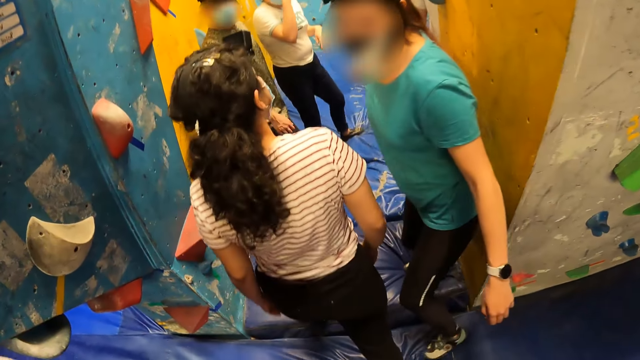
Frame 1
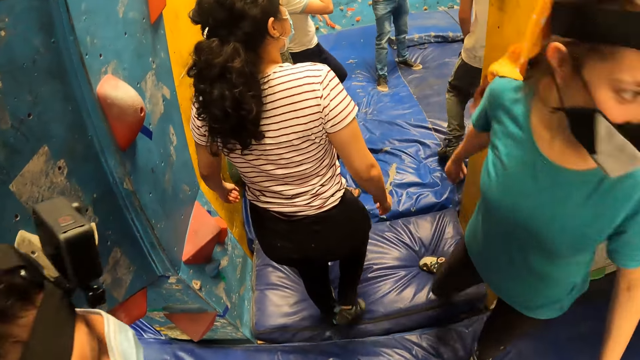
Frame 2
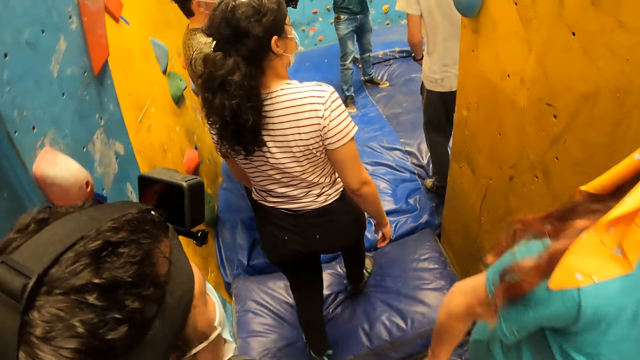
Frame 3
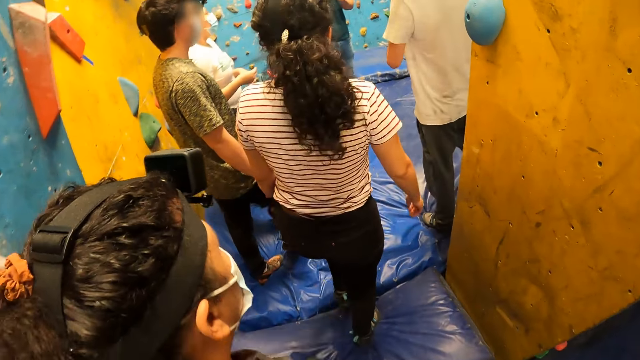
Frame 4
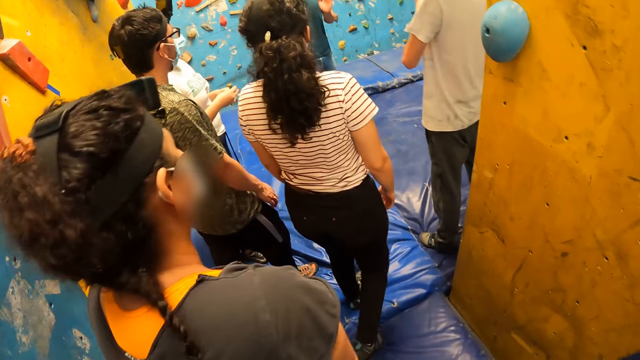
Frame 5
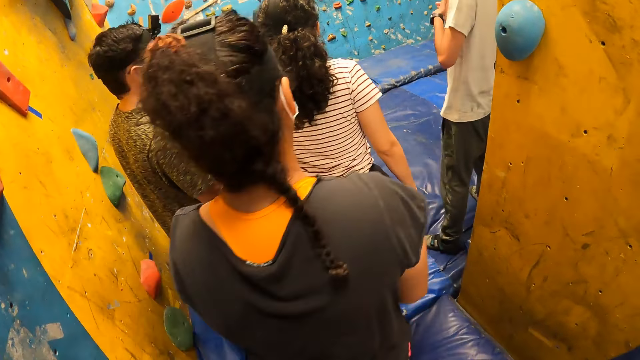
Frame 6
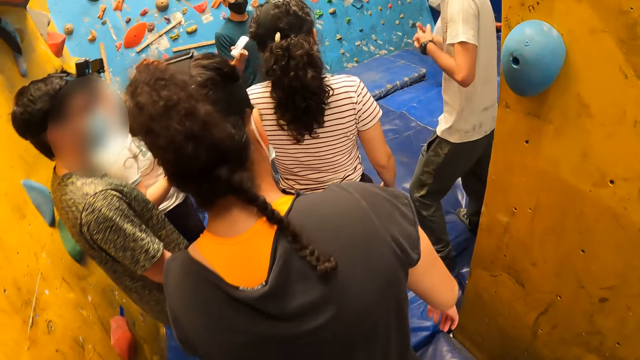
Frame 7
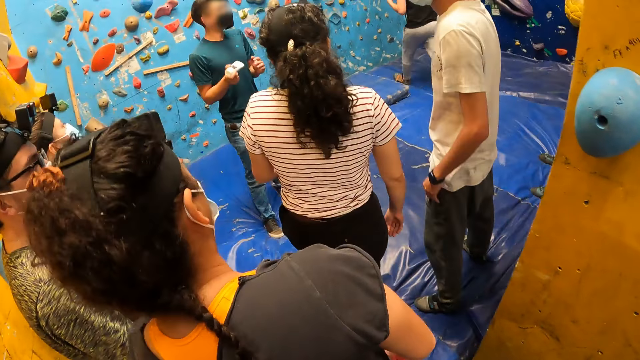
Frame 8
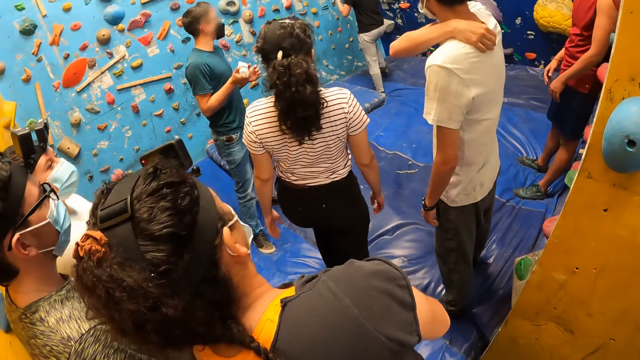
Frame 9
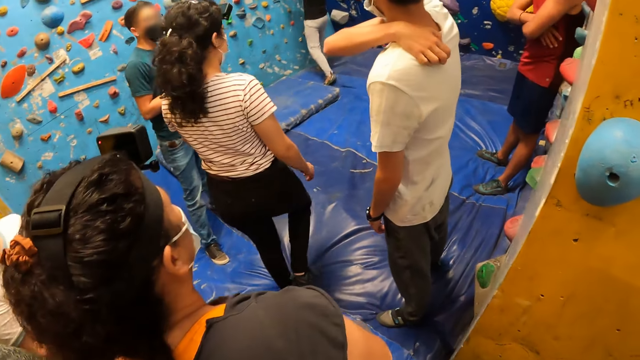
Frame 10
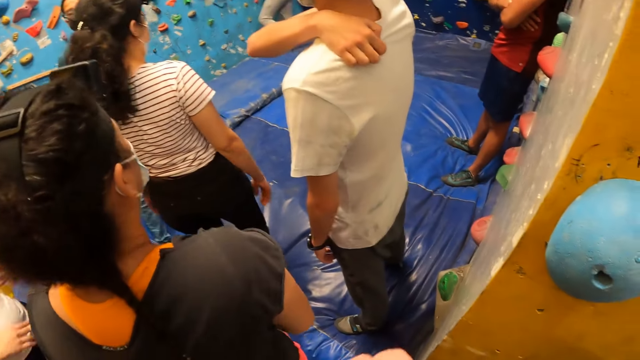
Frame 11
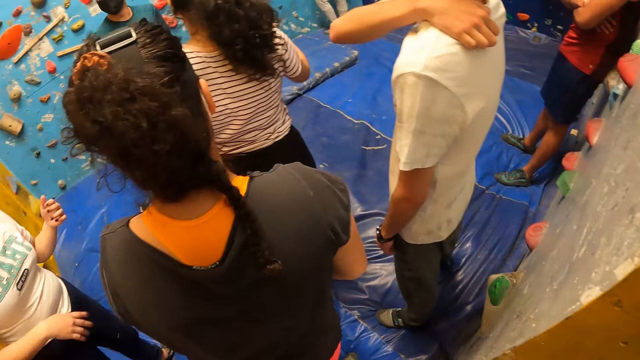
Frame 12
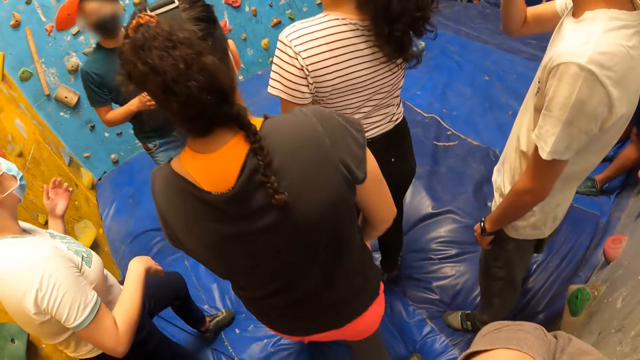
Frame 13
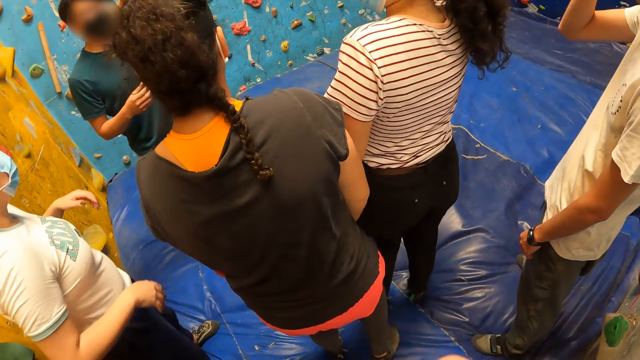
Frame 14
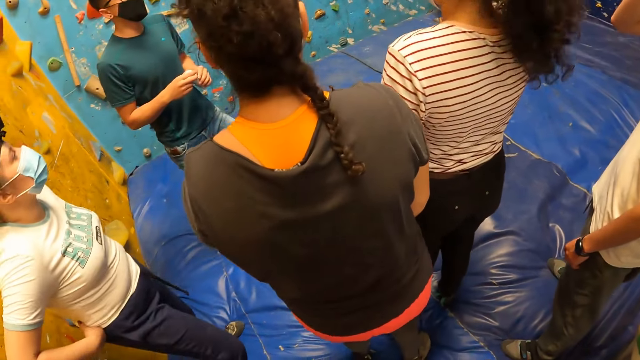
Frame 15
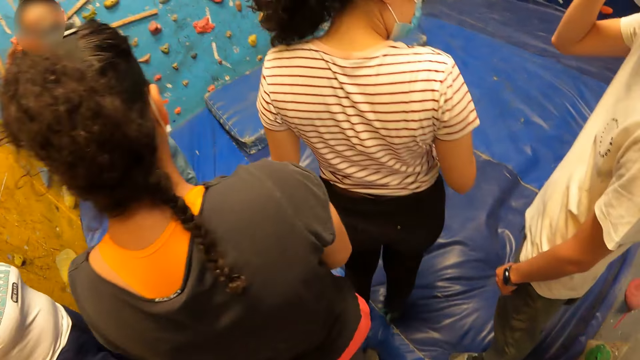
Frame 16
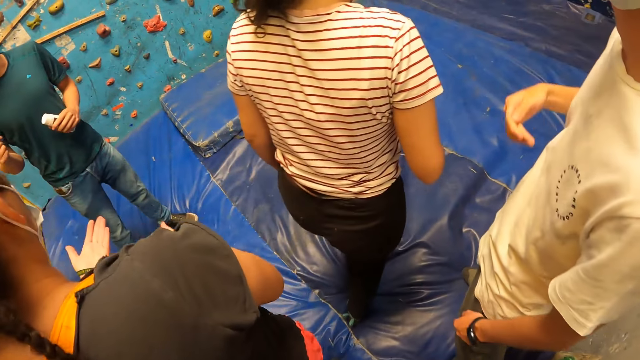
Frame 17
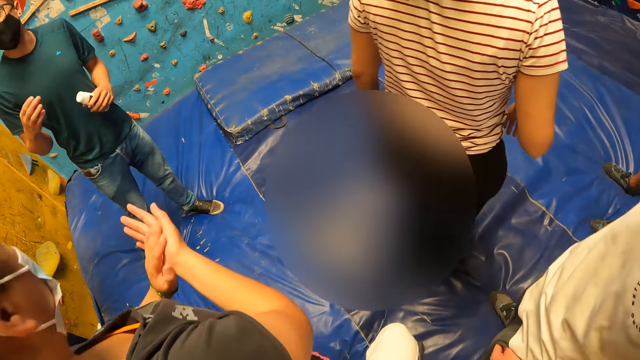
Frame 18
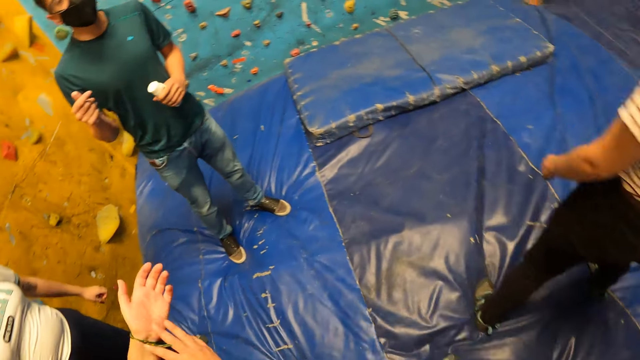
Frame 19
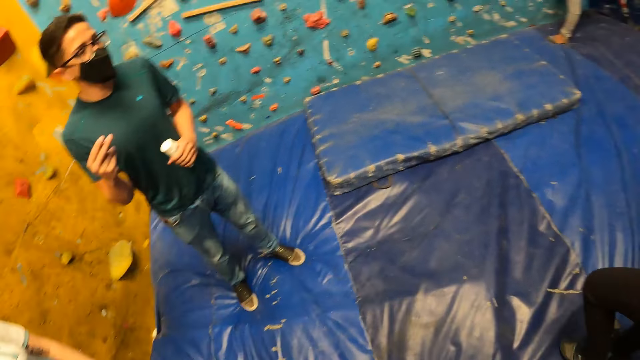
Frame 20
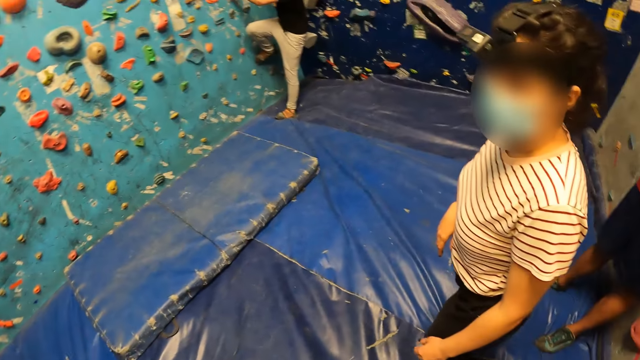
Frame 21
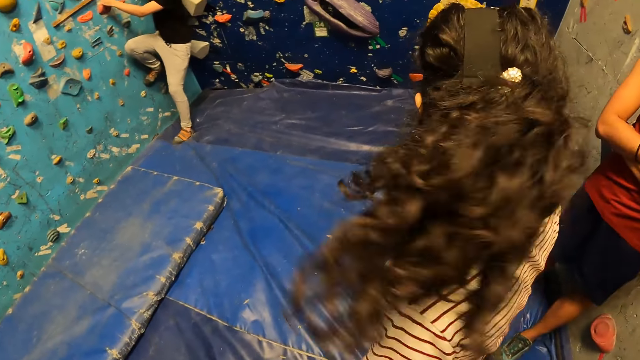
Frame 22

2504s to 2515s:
The woman points her right hand to a group of people. A man shakes a tube in his right hand. A second man touches his back with his right hand. A second woman holds her trouser with both hands. A third man holds his camera with his right hand. The second man removes his right hand from his camera. A third woman rubs both palms together.

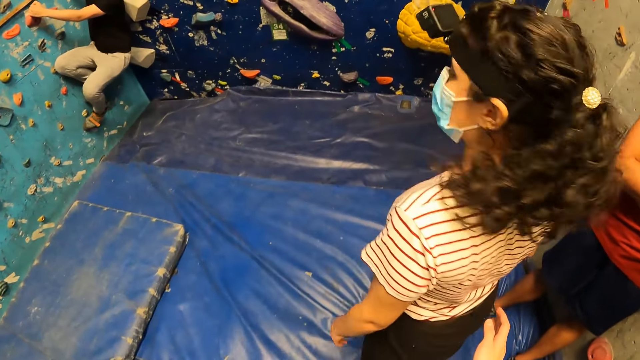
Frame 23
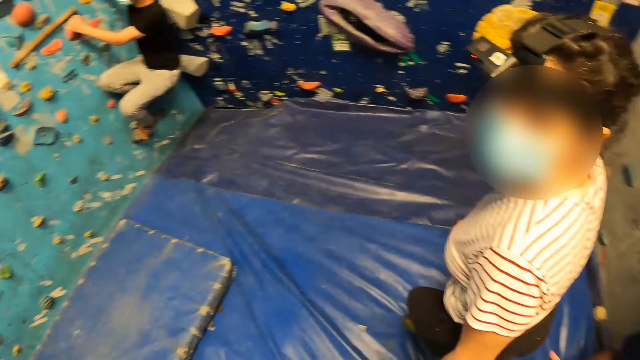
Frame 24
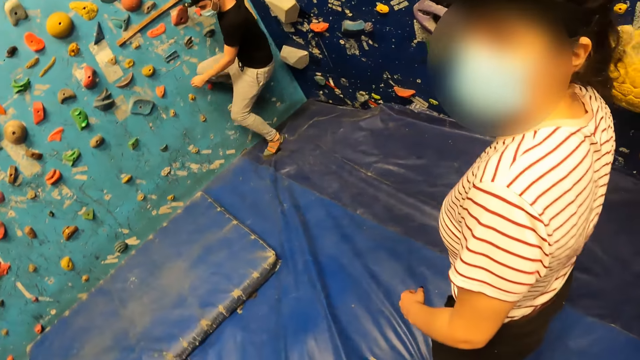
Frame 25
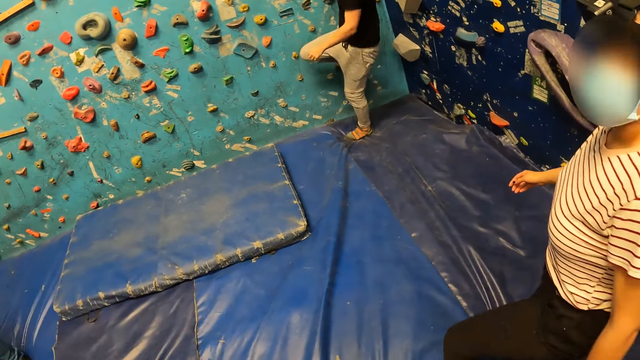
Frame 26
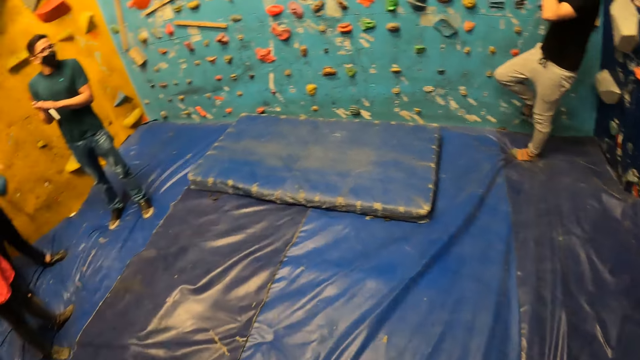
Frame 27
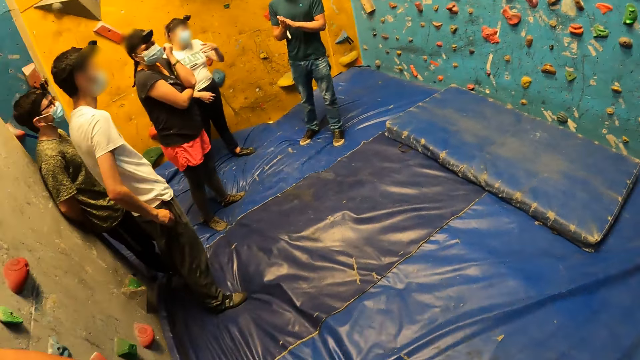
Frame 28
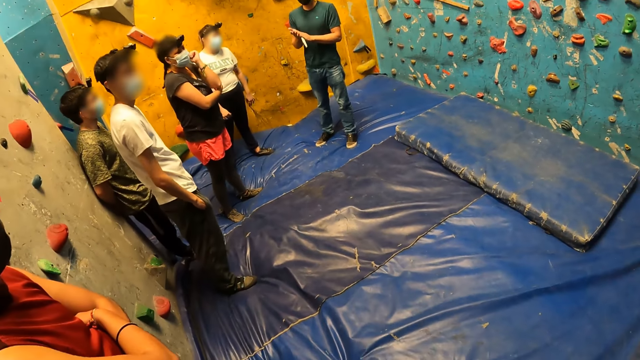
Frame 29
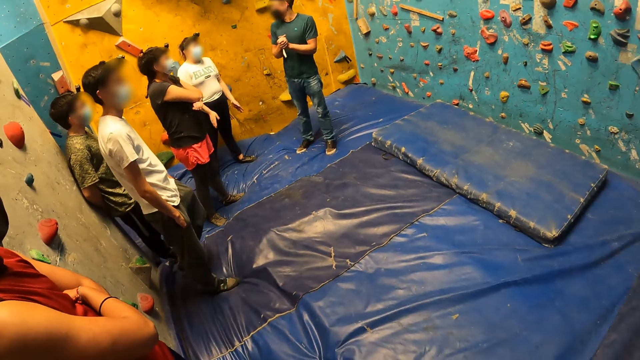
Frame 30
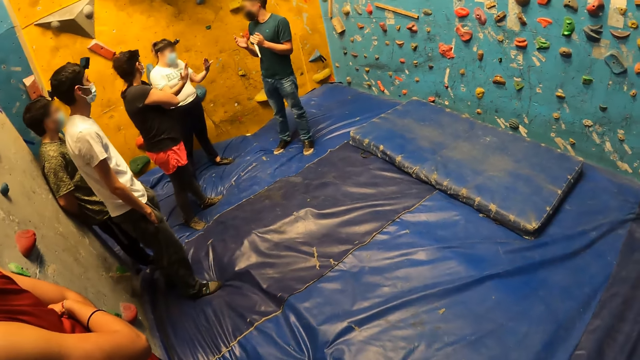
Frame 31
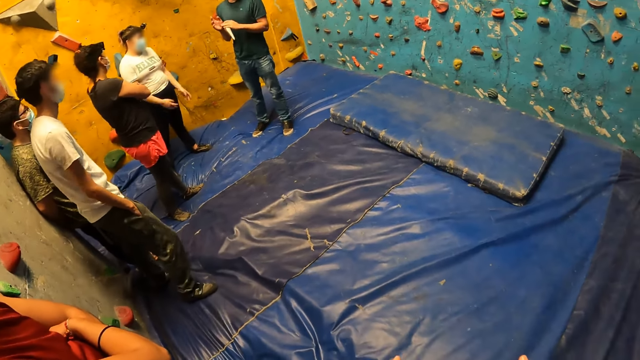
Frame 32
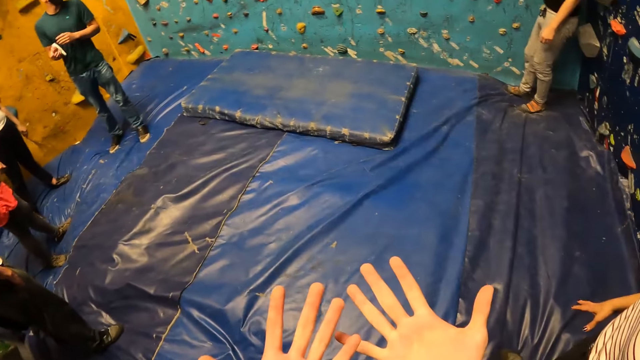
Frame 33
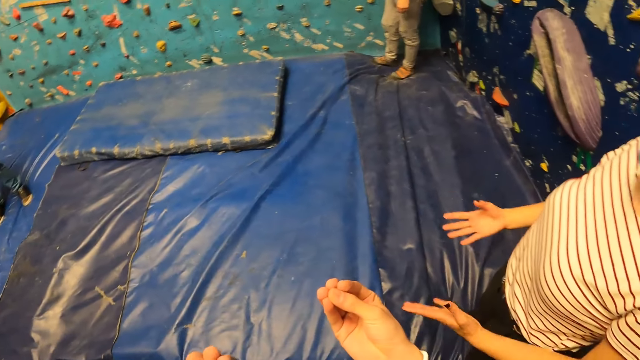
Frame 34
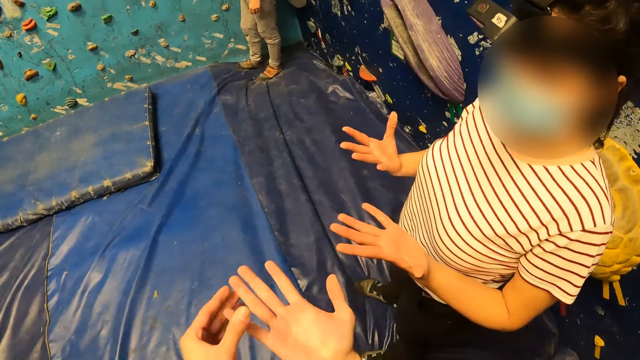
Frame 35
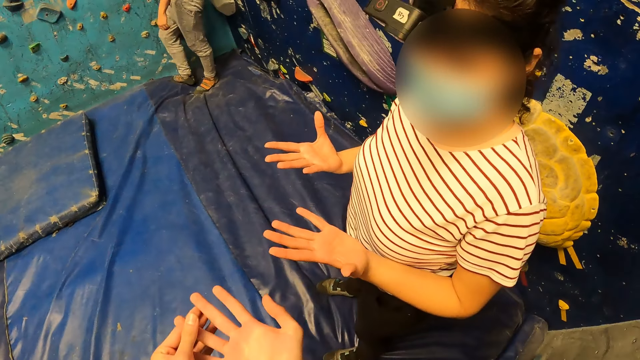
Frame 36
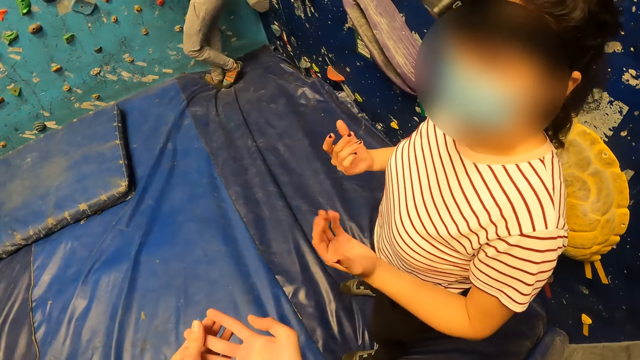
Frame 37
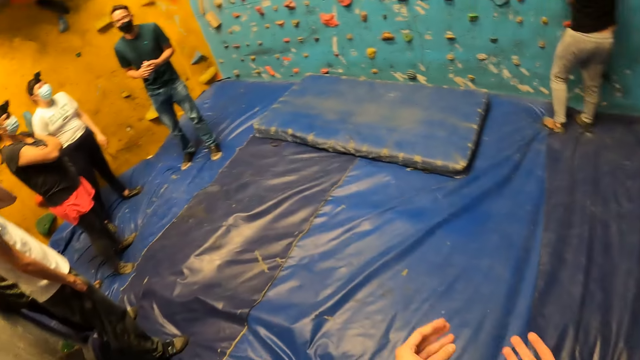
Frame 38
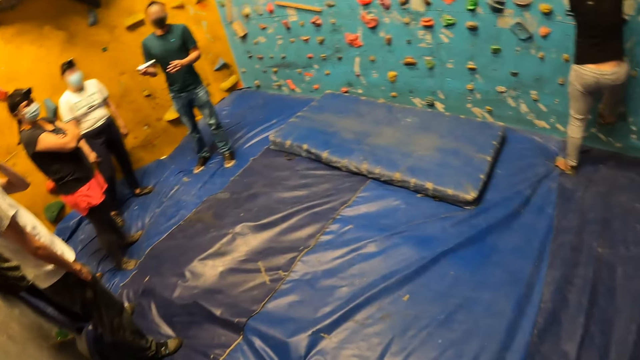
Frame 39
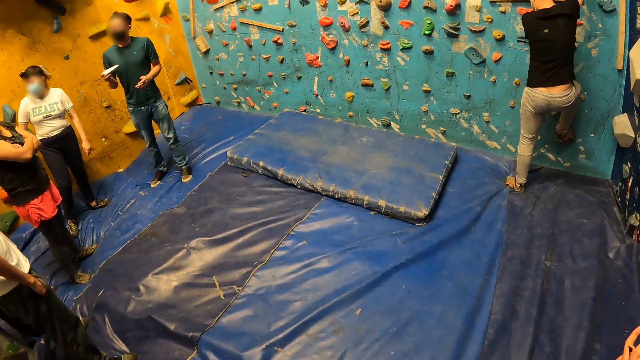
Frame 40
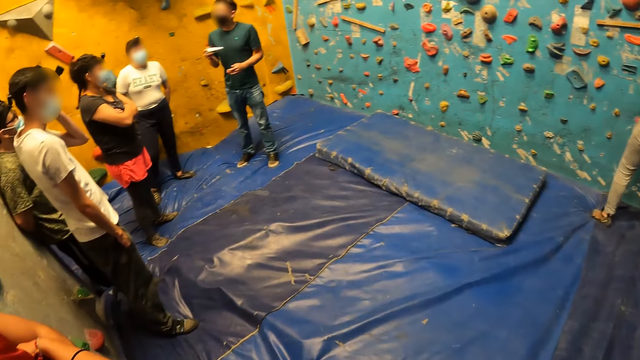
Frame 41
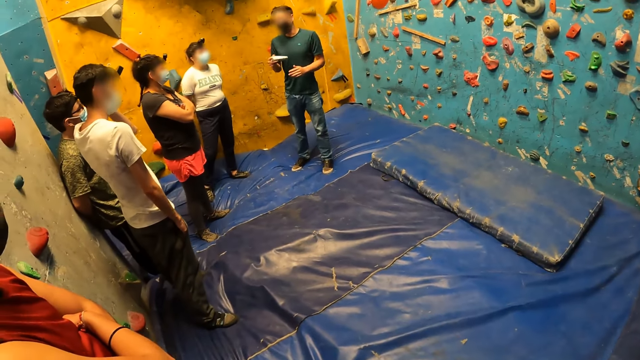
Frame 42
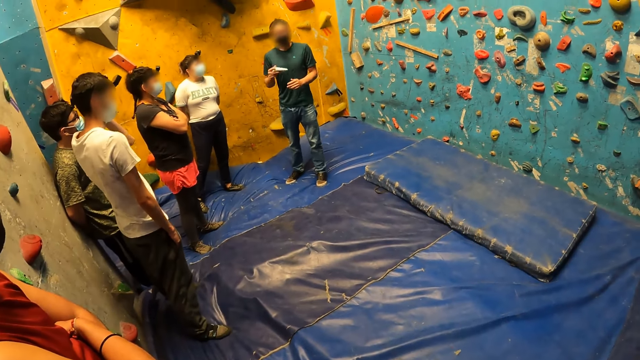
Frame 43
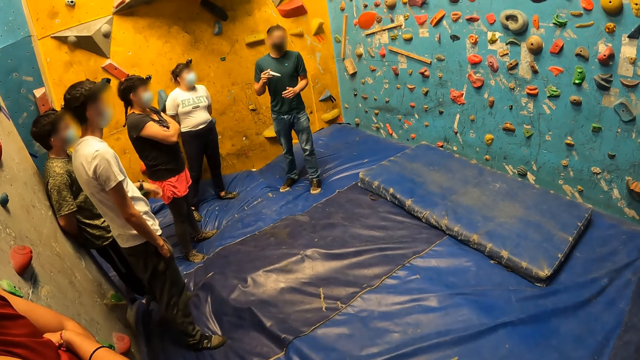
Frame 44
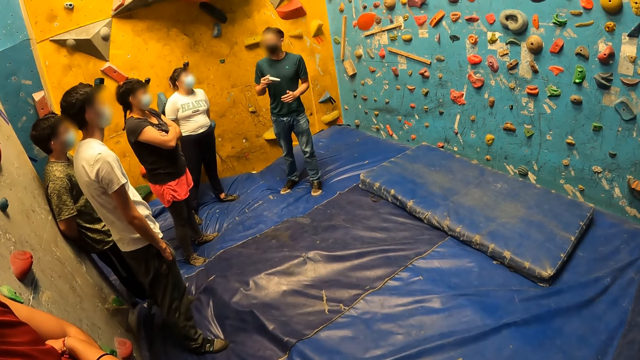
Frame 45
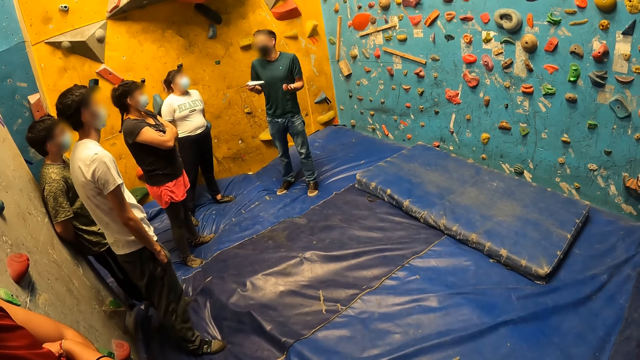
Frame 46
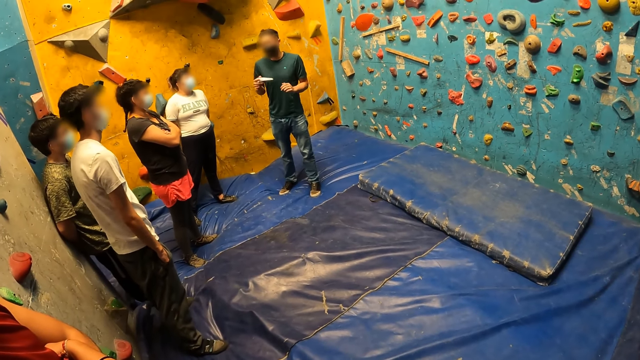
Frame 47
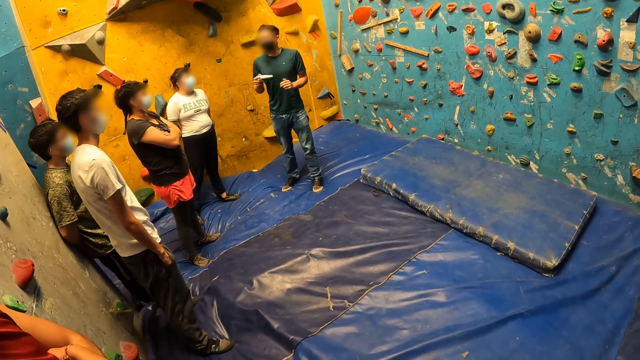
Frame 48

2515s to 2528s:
A man hangs on some bouldering balls on the wall with both hands and legs. The camera wearer taps a woman with her right hand. The man lands on the foam on the floor. The camera wearer turns to a group of people. She looks around the room. A second man rubs both palms together. Another woman raises both hands. The camera wearer looks at the hands. She raises both hands. She turns towards the first woman. The first woman raises both hands. The camera wearer turns to the group of people. She looks at the second man. The second man shakes the tube in his right hand. The first man places his right leg on a bouldering ball on the wall. A third man touches his ear with his left hand. The third man removes his left hand from his ear.
